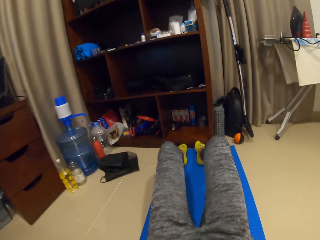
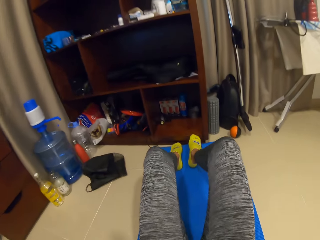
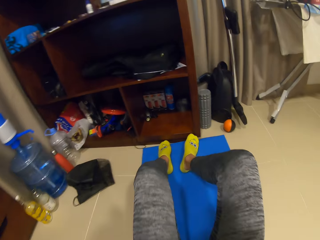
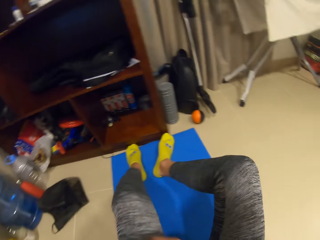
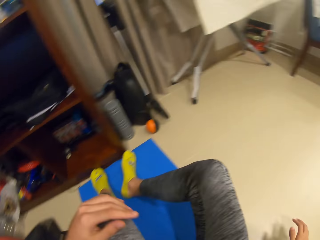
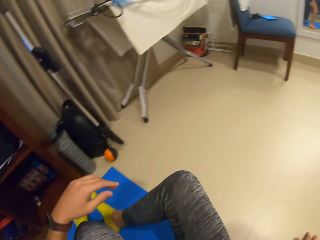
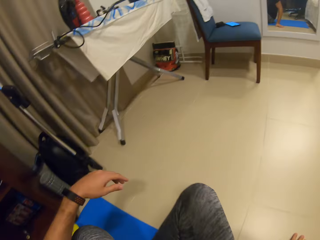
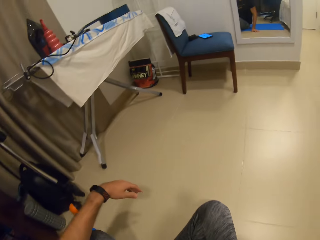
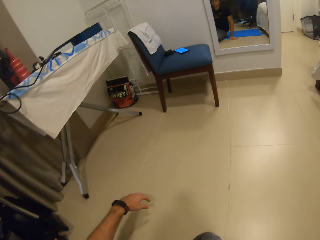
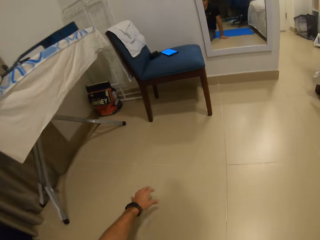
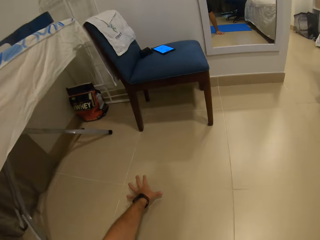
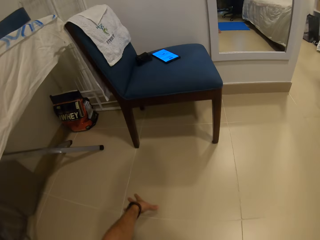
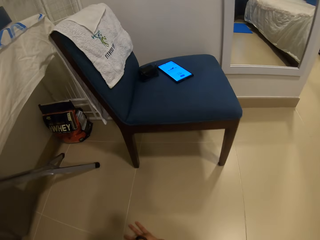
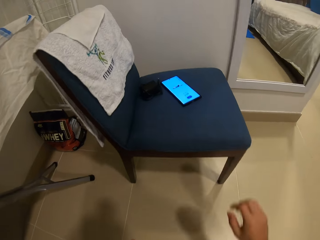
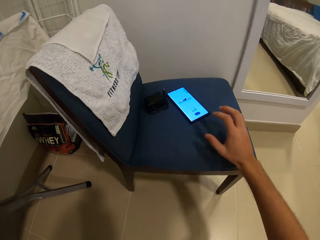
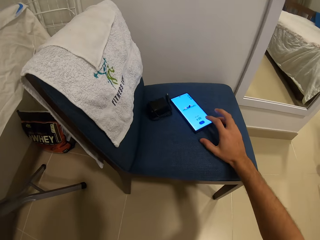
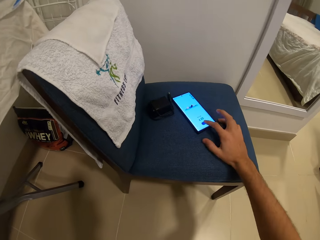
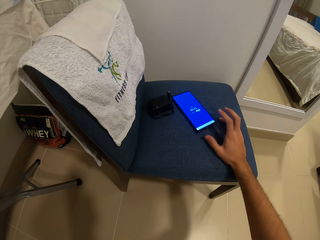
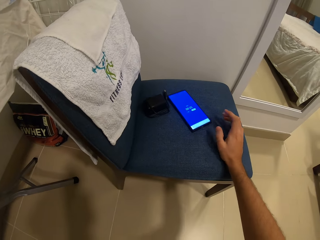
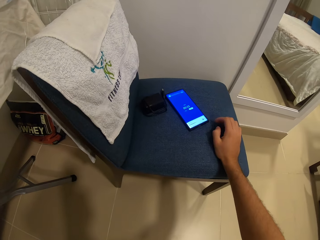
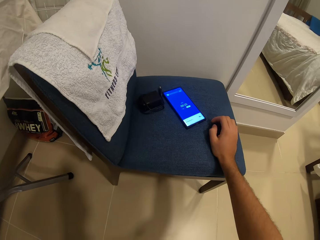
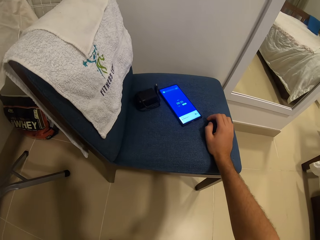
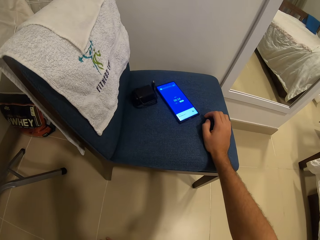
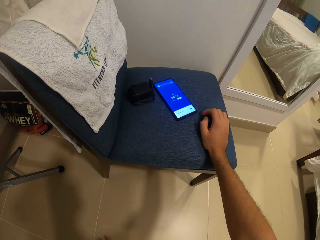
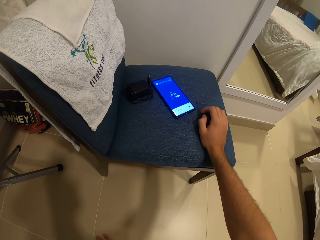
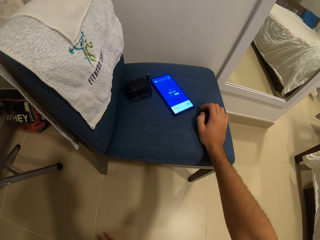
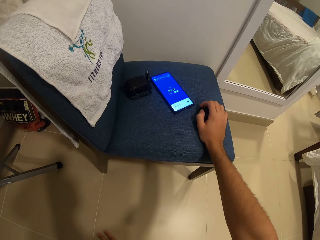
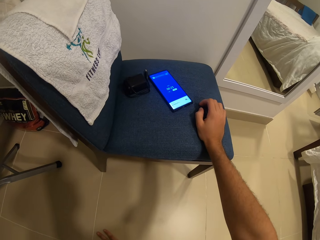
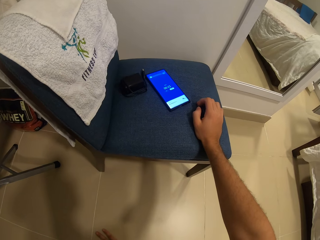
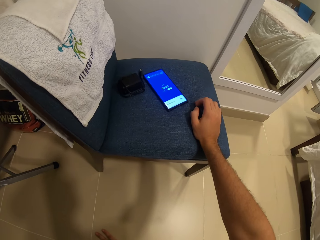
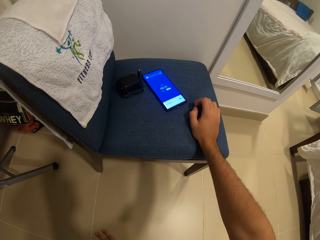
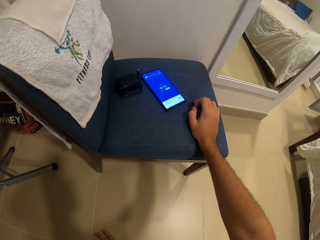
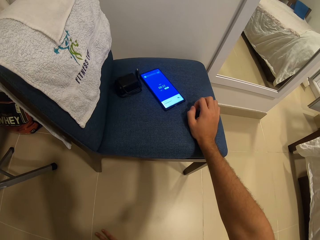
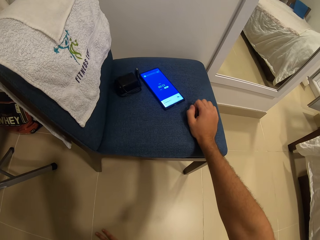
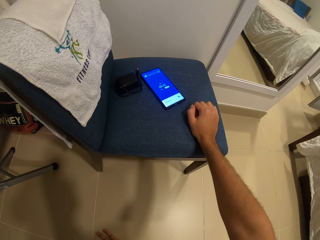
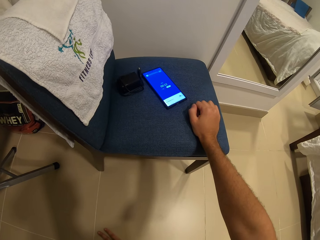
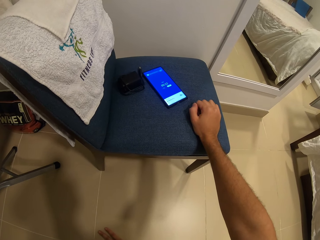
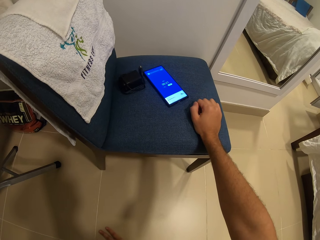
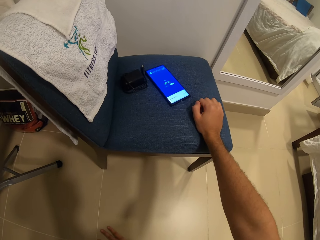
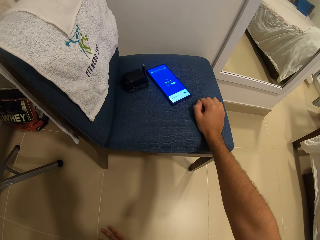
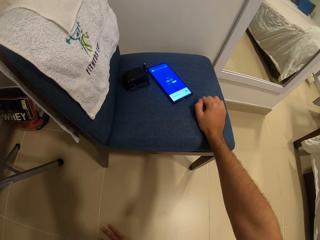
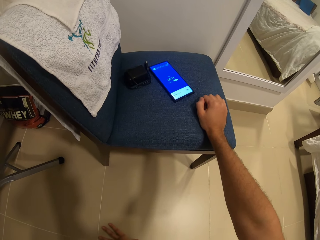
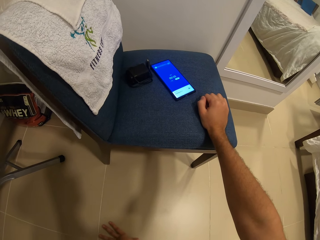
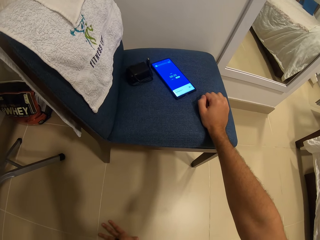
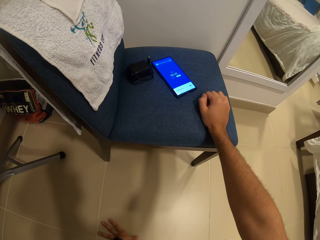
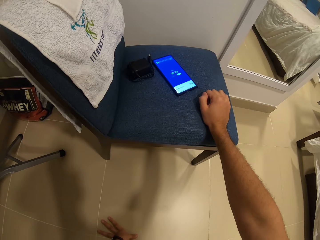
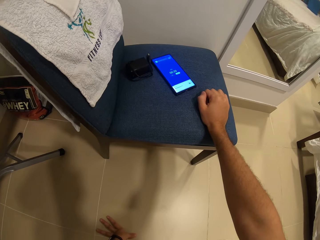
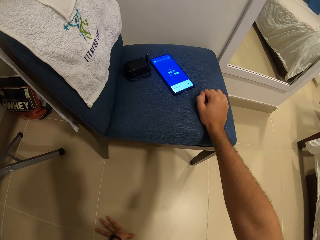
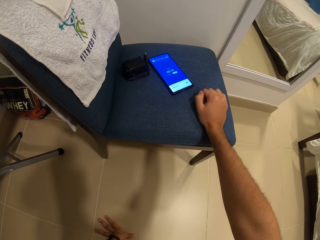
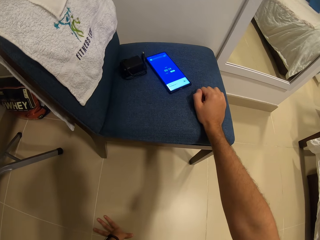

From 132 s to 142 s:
The camera wearer gets up from the exercise mat. He crawls on the floor. He presses the phone on the chair with his right hand, with his finger. He holds the chair.

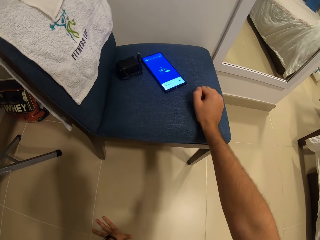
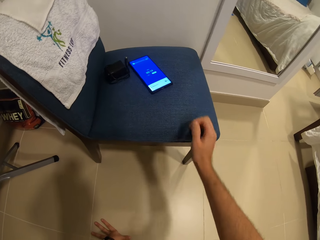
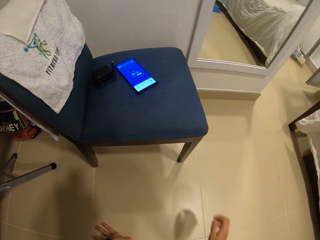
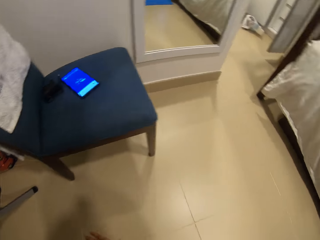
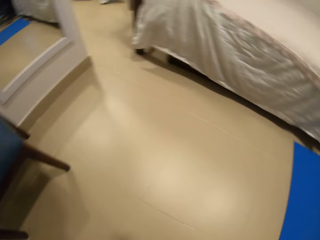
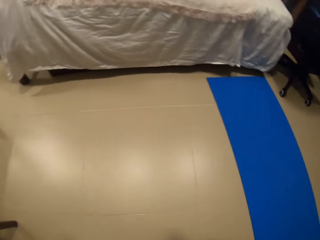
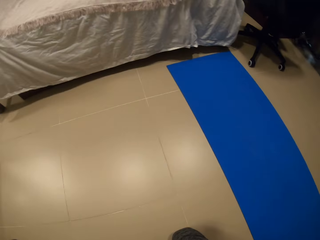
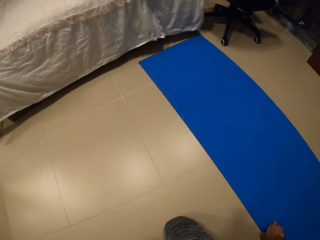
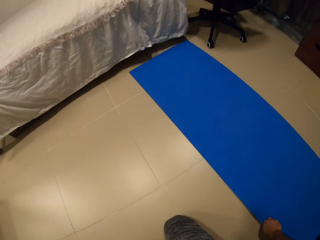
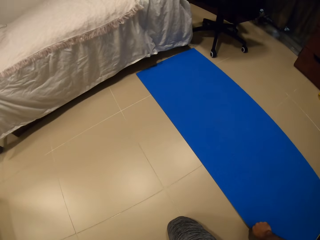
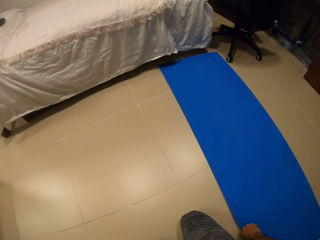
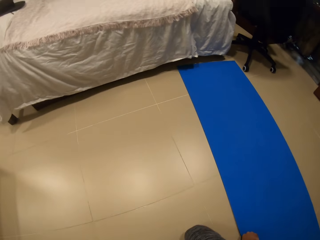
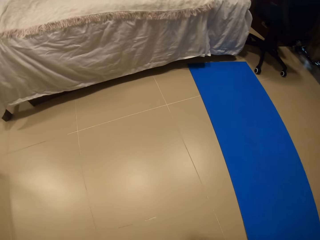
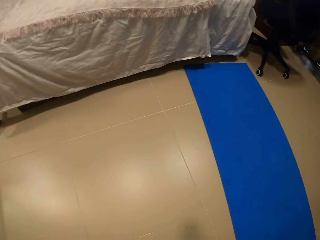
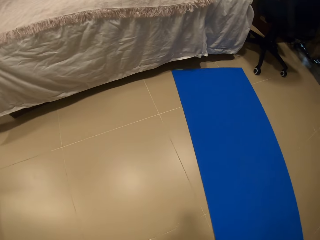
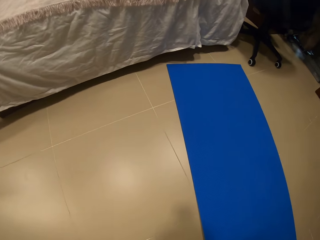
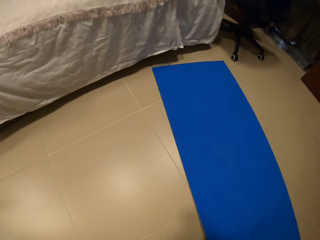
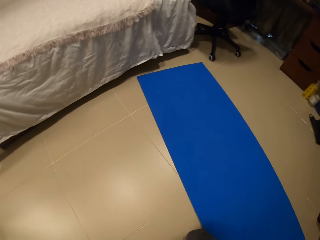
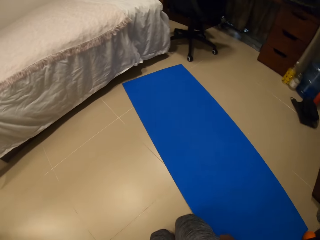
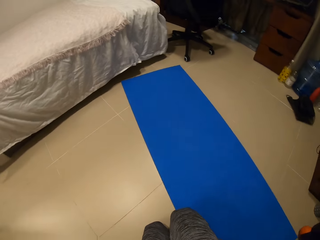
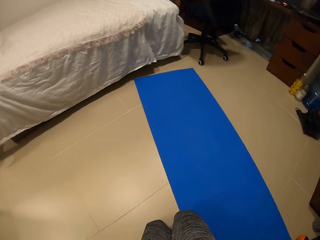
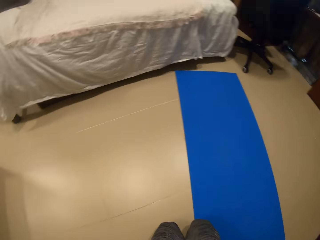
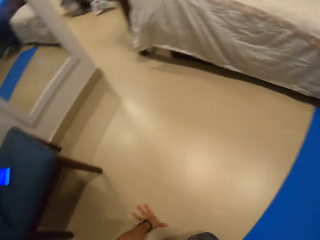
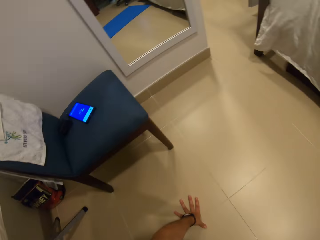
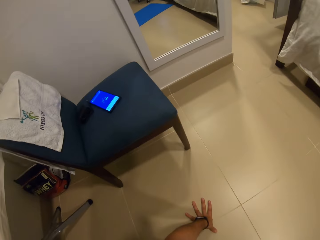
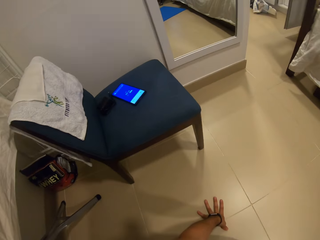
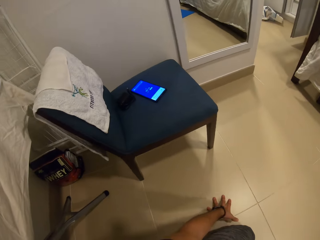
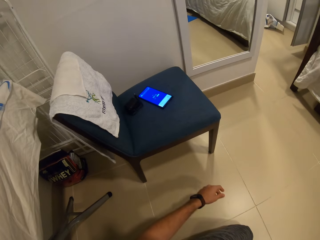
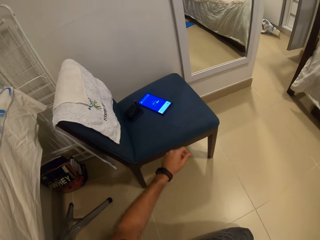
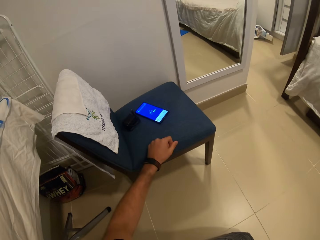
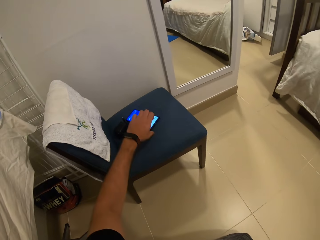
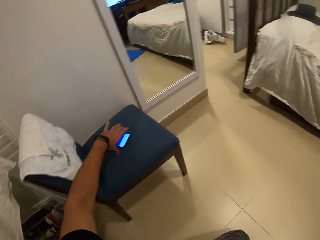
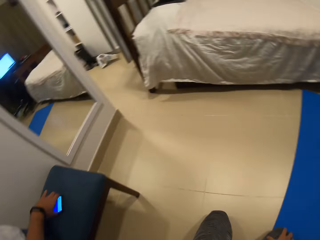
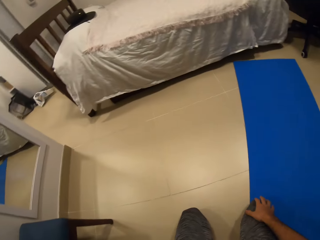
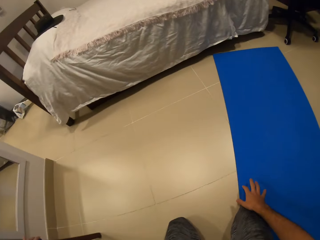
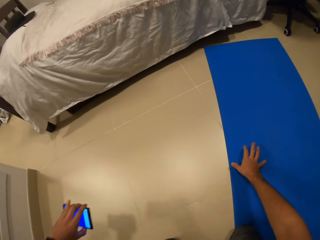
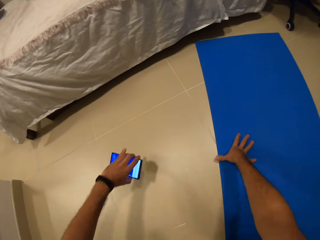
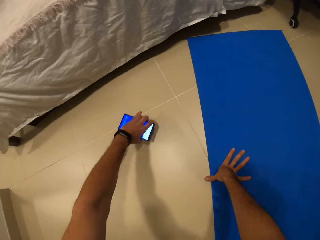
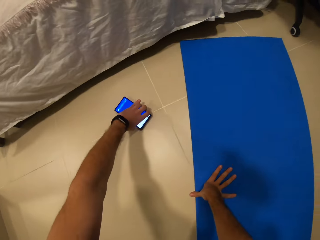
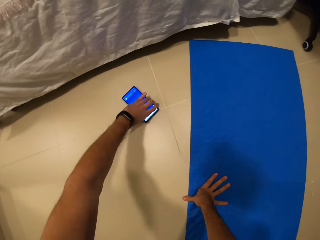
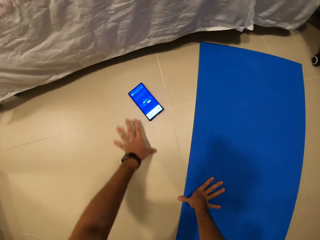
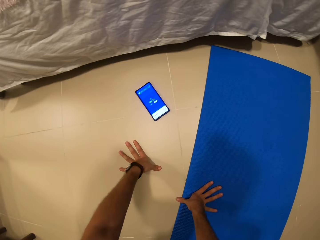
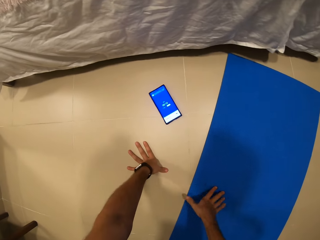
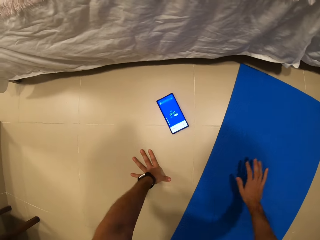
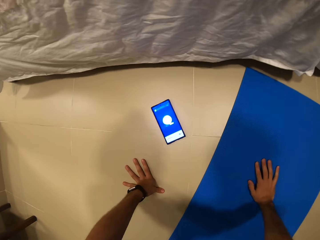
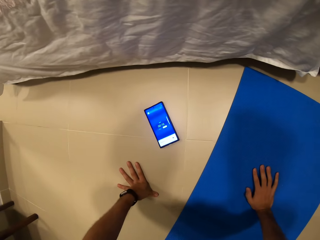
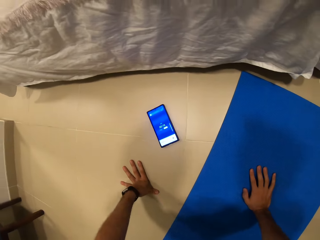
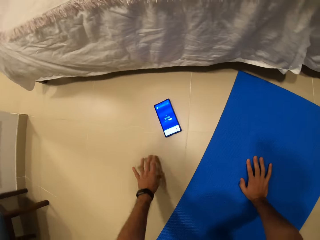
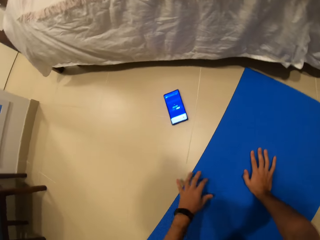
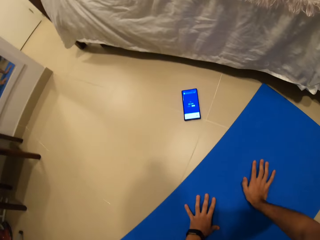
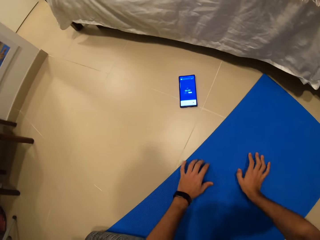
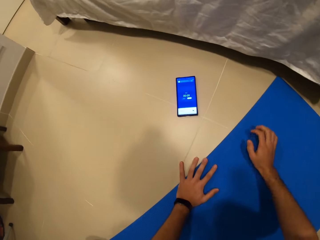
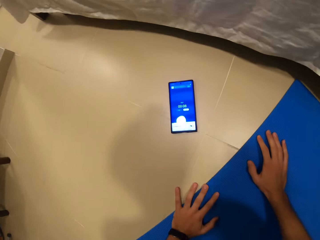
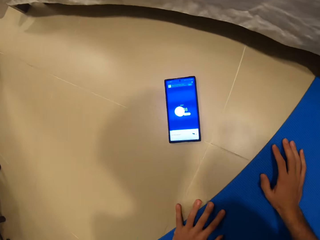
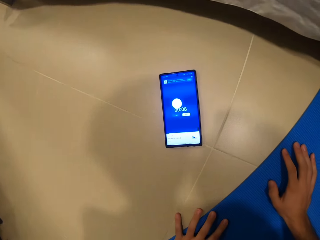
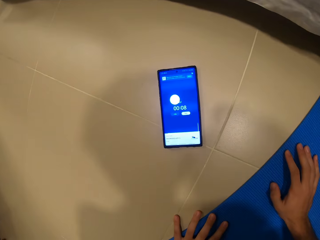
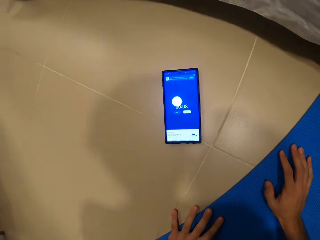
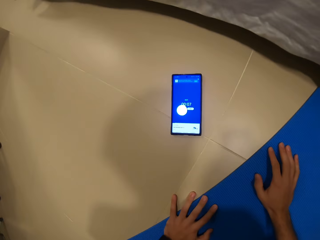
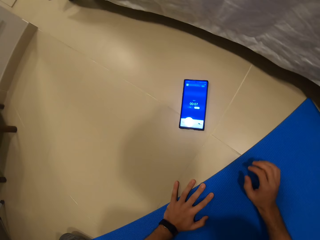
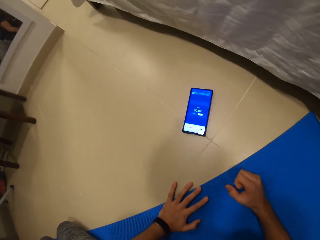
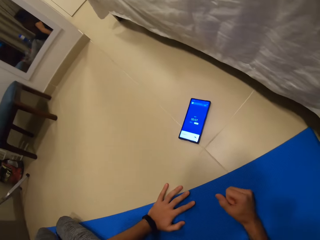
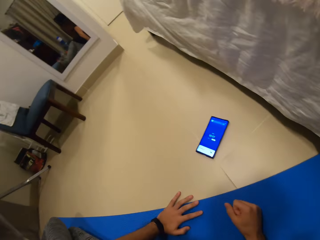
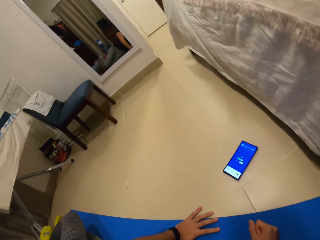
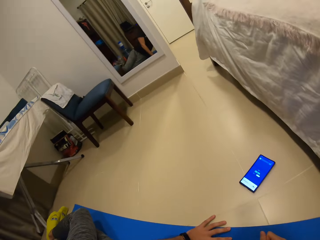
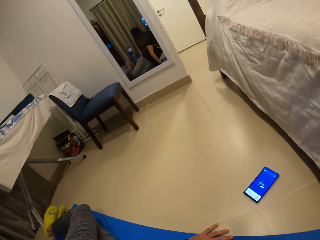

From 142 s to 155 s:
The camera wearer pulls his hand off the chair. He turns around. He pulls the mat with his hand. He holds the floor. He pulls his hand off the floor. He picks up the phone on the chair with his left hand. He drops the phone in his left hand on the floor. He holds the floor. He holds the mat with both hands. He looks at the phone. He lays on his right side on the exercise mat.
